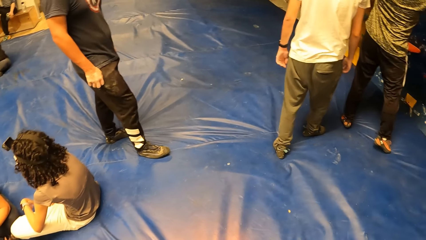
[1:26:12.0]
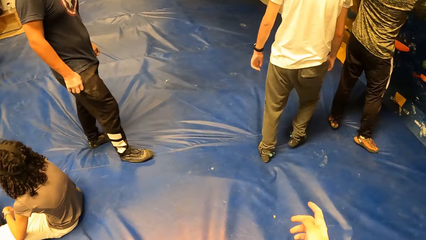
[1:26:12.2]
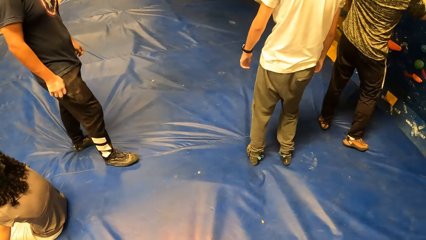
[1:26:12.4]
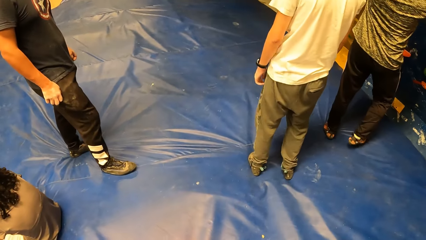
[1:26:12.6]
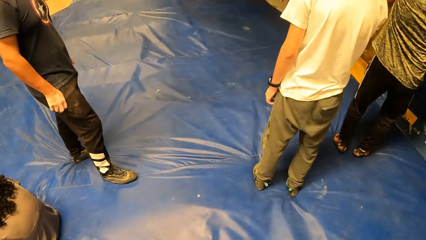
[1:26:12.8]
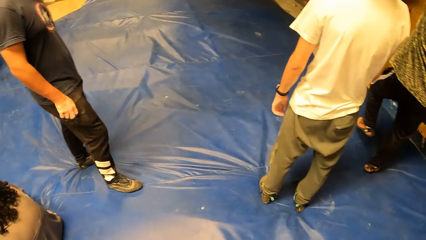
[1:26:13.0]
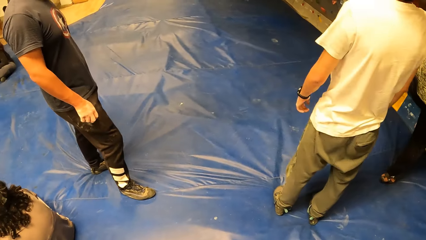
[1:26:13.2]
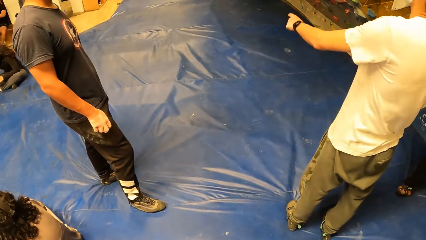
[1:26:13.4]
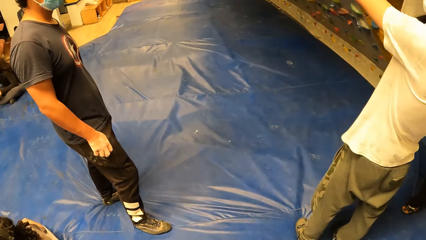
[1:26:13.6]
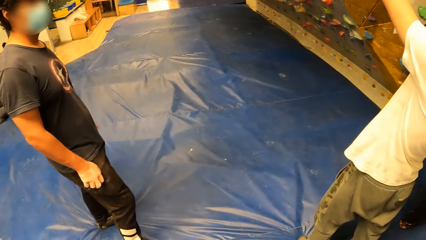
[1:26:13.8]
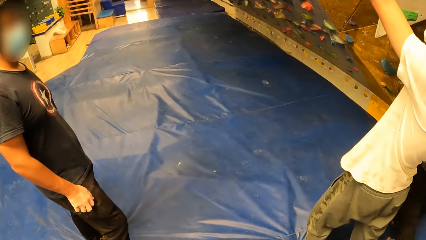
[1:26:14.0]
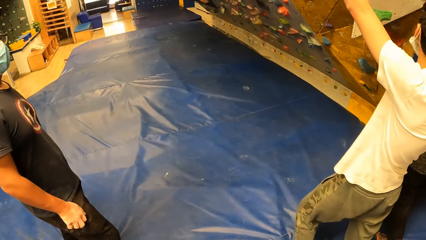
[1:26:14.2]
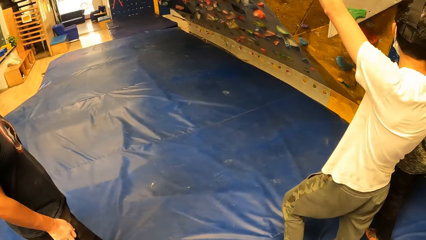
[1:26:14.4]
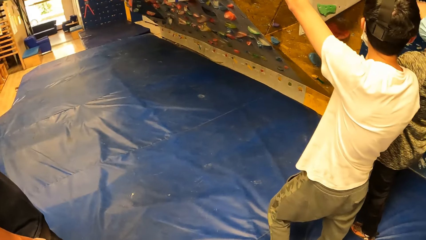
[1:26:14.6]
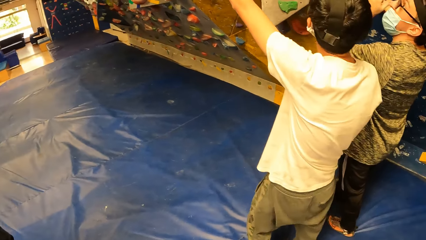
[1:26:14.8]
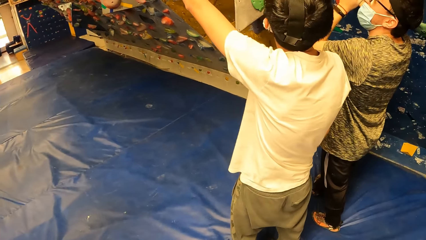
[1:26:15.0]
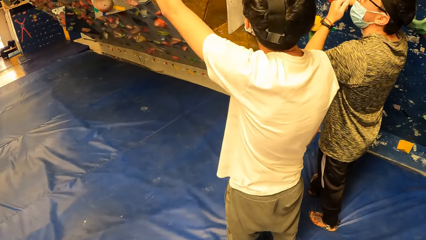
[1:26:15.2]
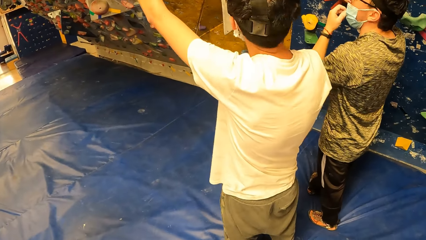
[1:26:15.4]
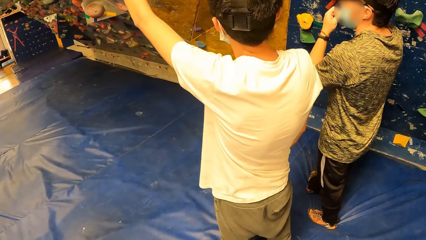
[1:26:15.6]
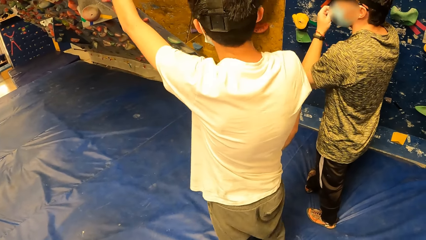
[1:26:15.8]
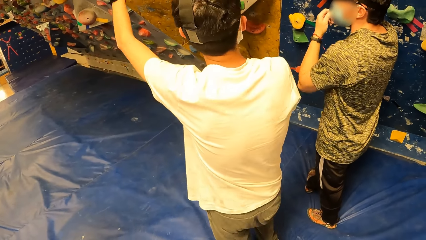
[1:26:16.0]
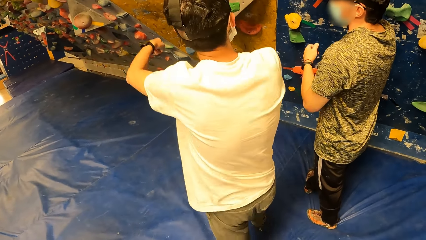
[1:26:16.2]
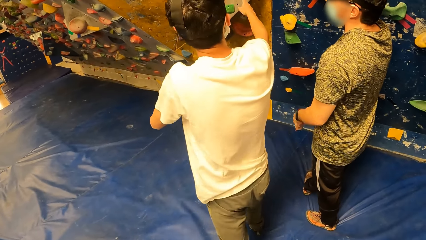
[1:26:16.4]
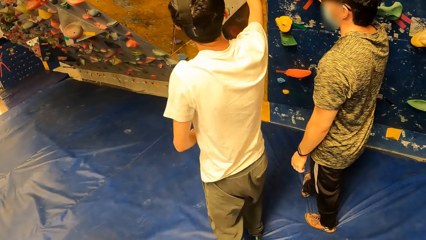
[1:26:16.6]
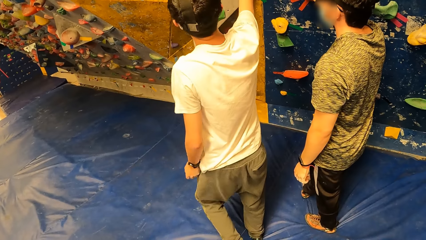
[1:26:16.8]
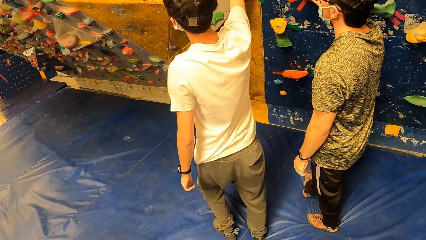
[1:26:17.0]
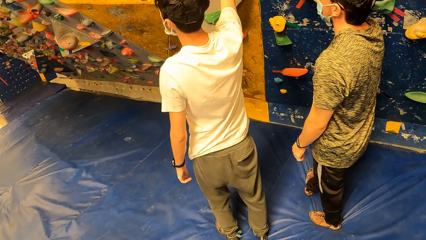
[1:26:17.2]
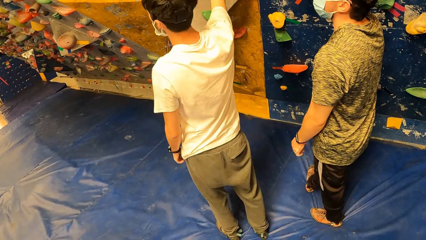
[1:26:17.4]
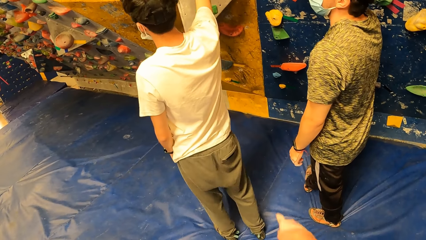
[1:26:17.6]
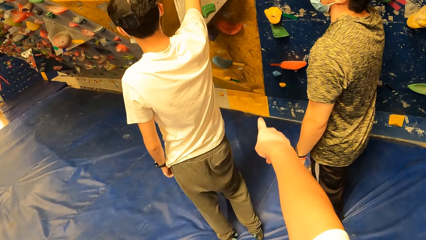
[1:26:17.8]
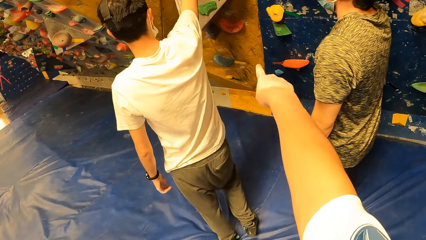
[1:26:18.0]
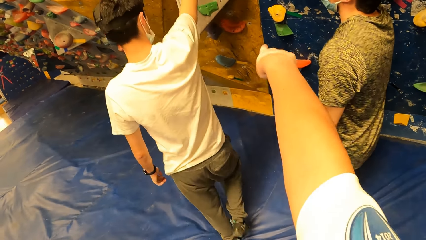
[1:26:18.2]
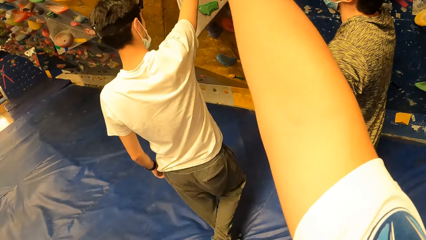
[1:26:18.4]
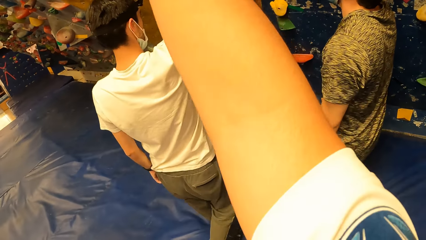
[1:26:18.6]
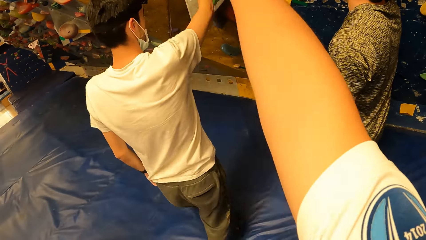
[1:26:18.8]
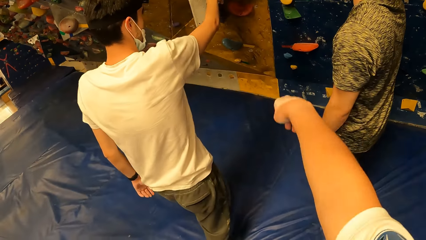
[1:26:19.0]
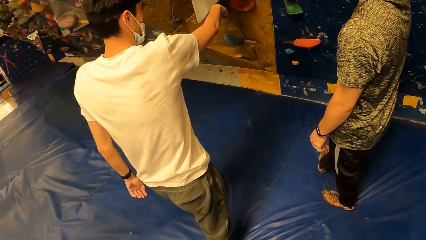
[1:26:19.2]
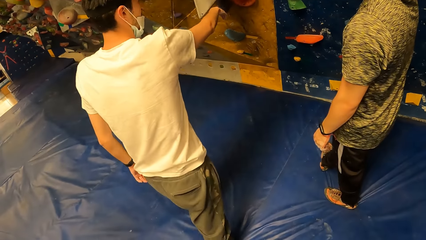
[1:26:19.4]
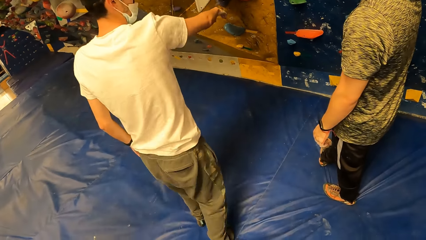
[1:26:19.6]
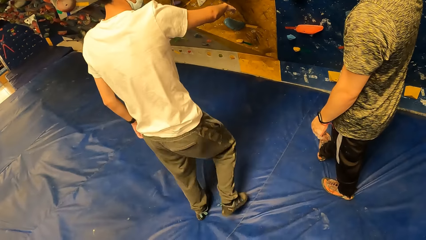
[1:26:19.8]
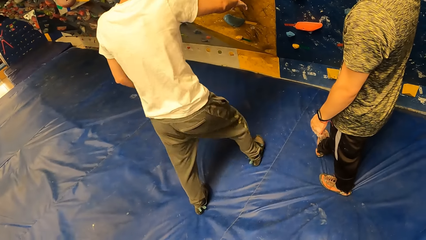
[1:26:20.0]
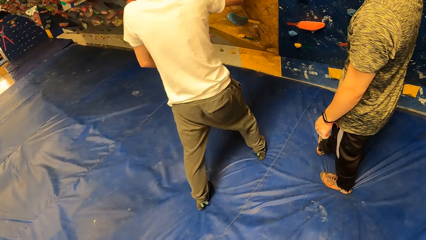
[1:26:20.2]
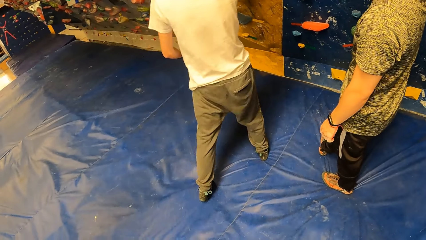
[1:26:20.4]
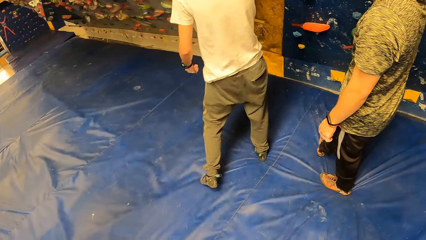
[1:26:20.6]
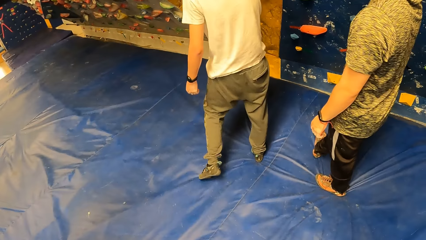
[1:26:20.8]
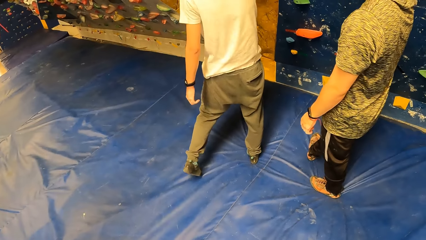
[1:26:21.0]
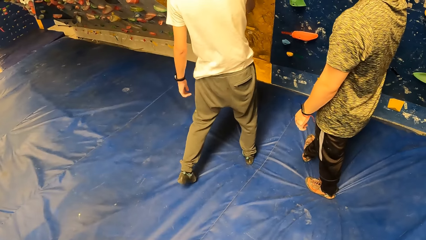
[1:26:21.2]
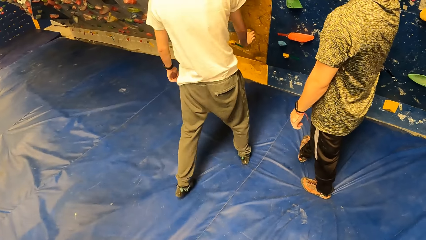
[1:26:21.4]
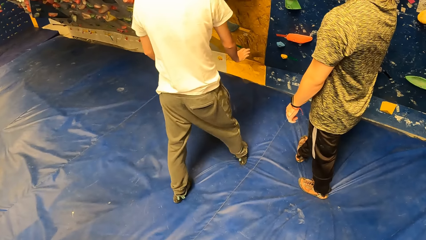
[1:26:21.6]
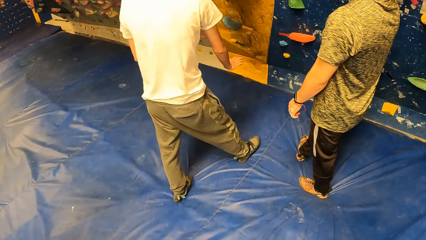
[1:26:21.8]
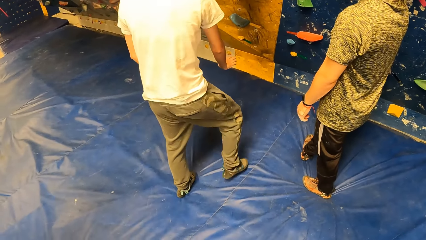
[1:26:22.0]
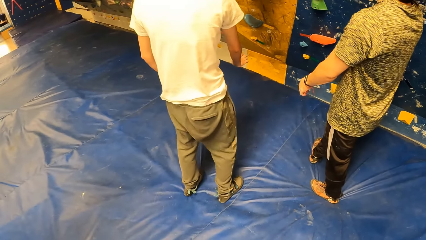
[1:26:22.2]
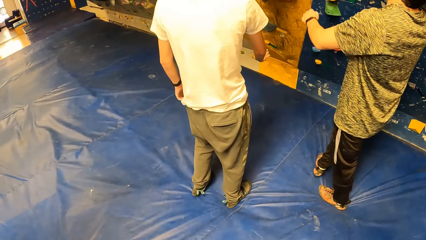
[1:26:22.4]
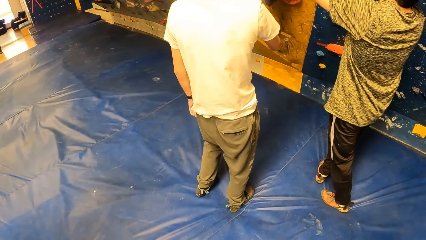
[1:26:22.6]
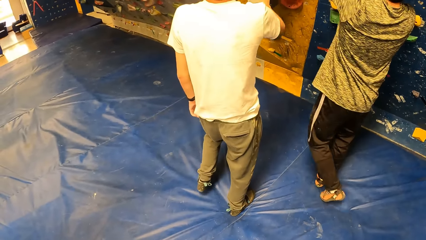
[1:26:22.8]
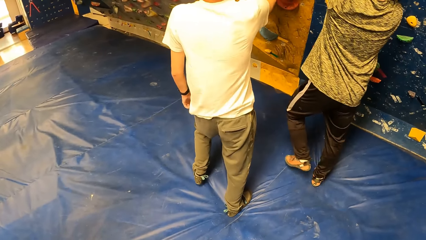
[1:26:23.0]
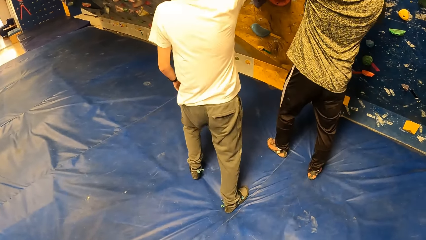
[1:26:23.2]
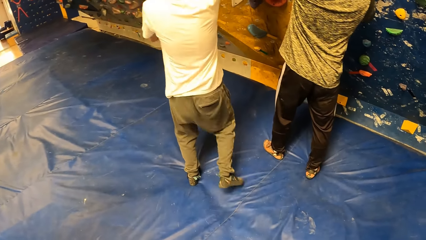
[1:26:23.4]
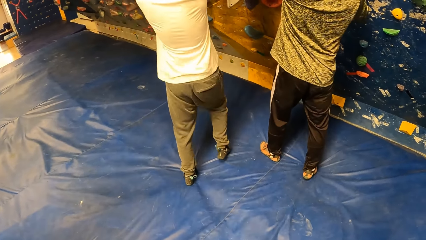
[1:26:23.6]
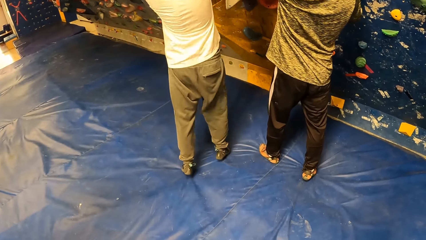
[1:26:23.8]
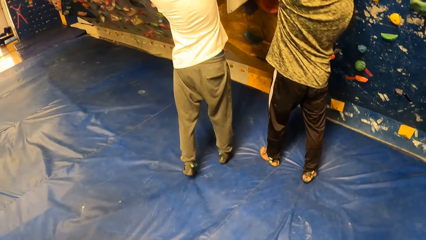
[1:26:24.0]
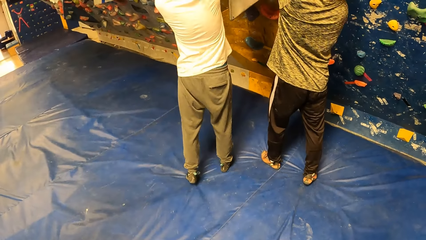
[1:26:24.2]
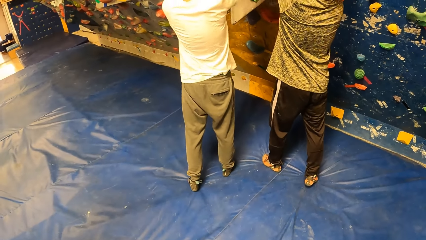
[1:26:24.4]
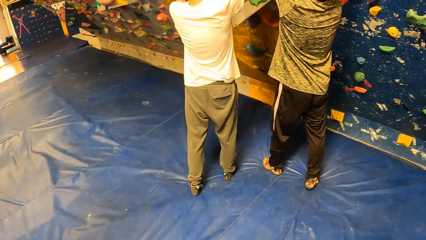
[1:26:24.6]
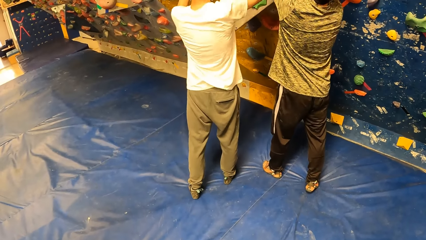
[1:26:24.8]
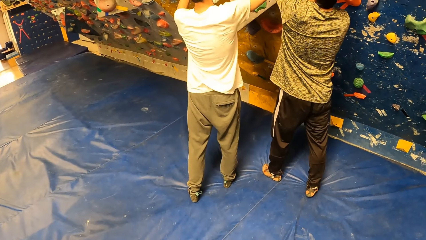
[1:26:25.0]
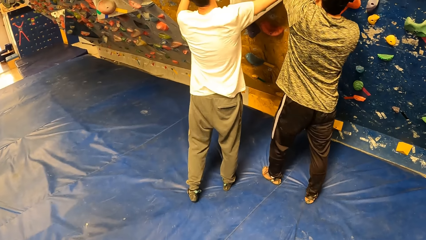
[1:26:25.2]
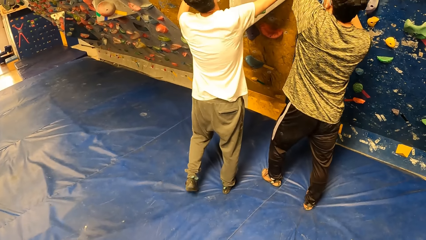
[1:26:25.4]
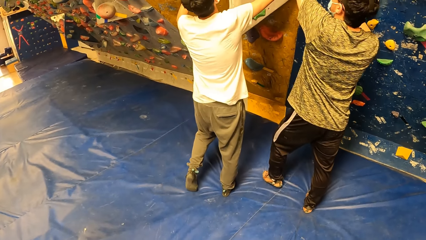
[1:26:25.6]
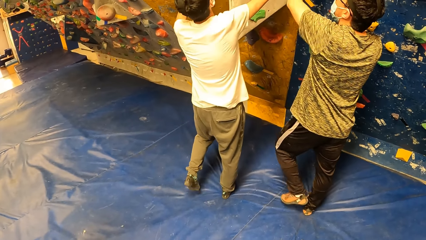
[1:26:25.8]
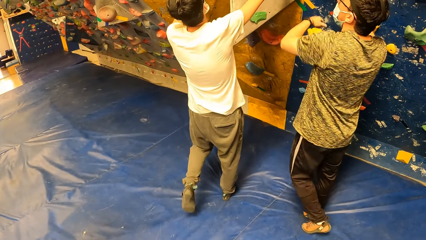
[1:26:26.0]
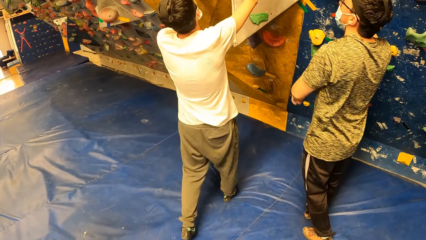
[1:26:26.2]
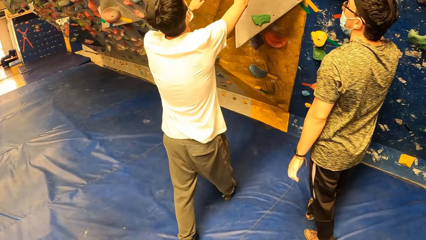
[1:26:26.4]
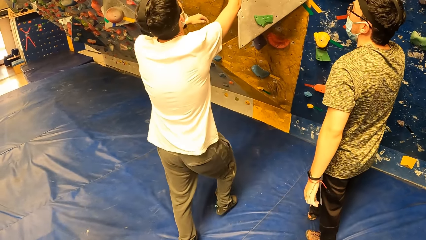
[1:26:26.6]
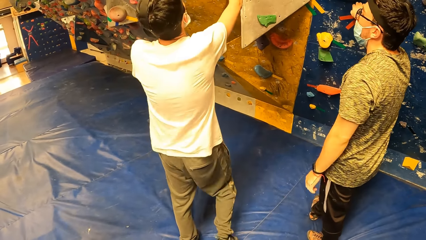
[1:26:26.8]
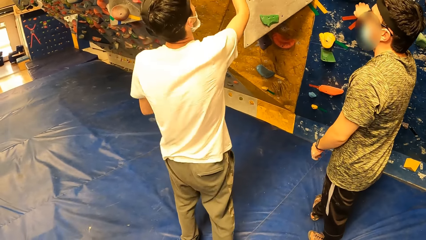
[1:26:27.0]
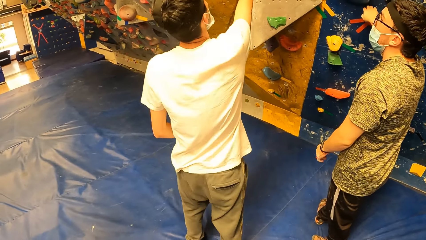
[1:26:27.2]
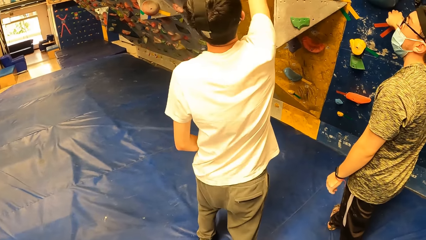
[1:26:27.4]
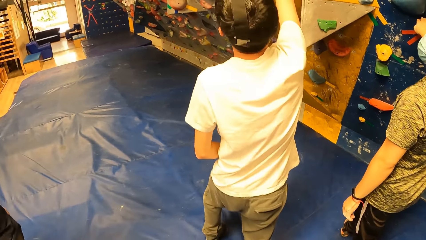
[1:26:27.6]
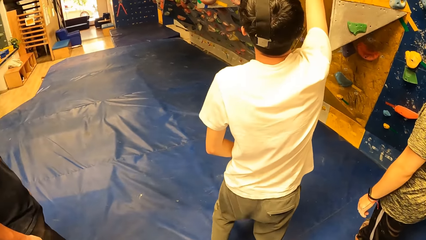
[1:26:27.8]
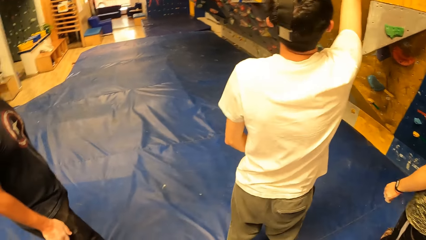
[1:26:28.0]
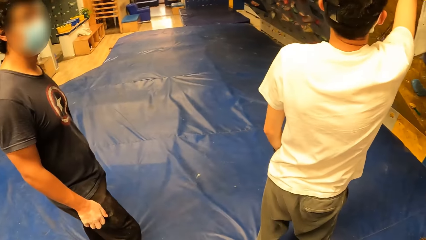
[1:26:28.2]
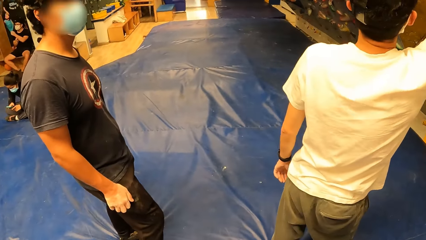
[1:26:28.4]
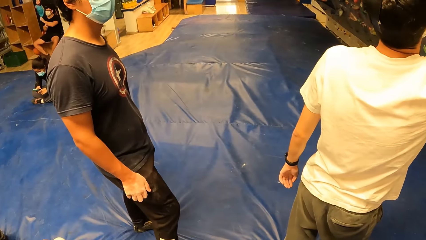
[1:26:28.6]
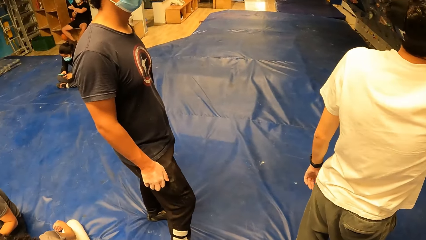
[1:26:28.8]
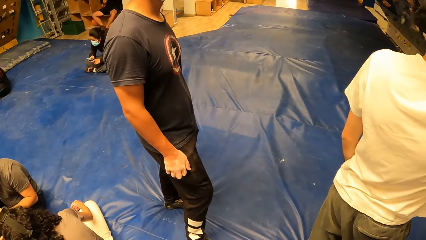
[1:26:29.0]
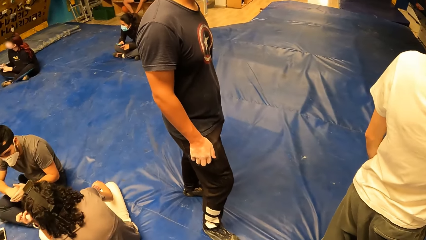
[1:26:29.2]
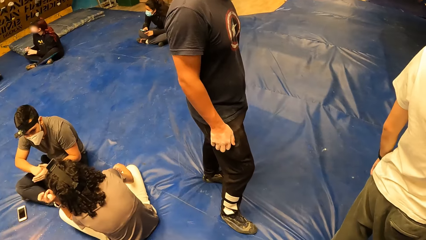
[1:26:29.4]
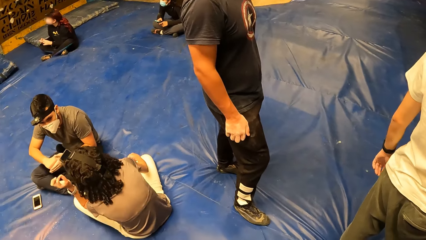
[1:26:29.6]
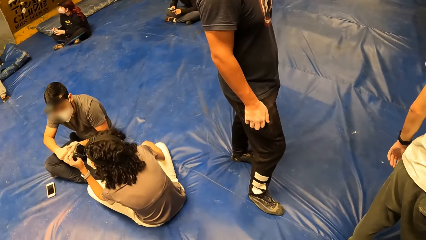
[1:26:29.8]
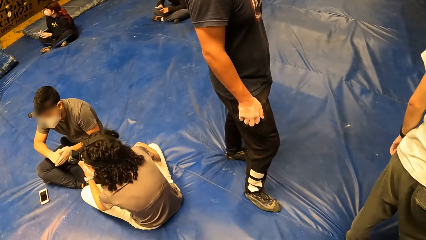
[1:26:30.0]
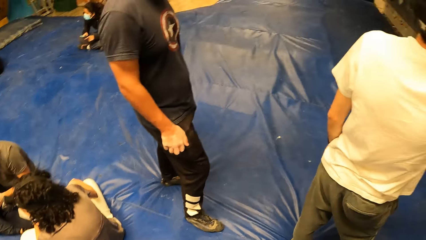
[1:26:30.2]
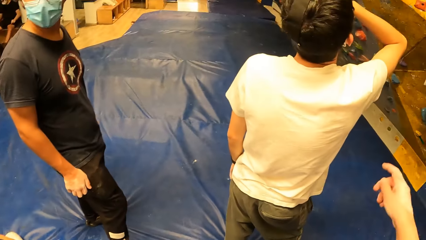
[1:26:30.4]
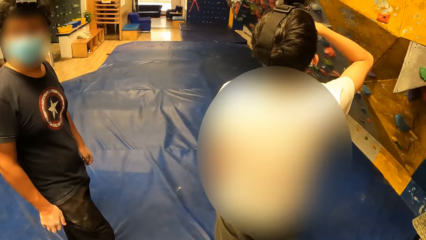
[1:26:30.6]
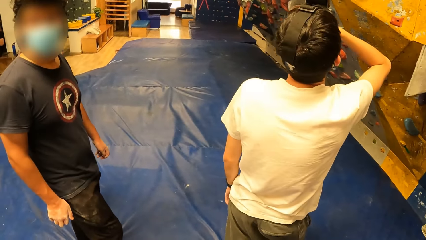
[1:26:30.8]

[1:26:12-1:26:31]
A man moves a step backward. Another man does something with his hand. The first man points at something. The other man climbs the wall, looks up, and adjusts his mask with the left hand. The first man does something on the wall. The camera wearer points at something. The first man points at something, moves a step ahead, and does something. The other man does something on the wall. The first man does something on the wall. The other man drops his hand. The first man points at something. The camera wearer looks around.
